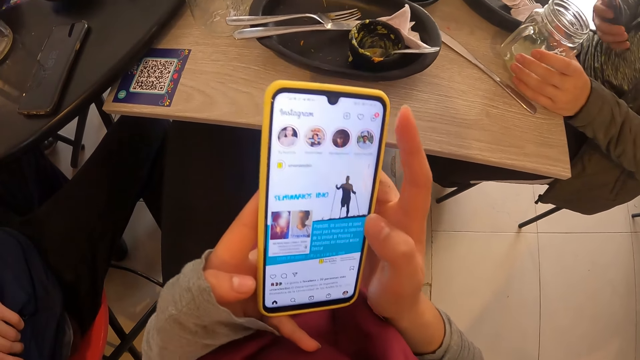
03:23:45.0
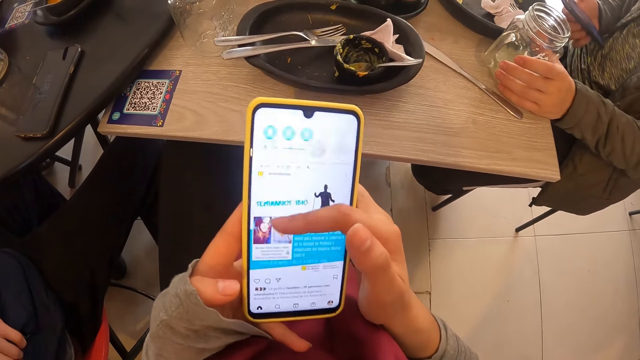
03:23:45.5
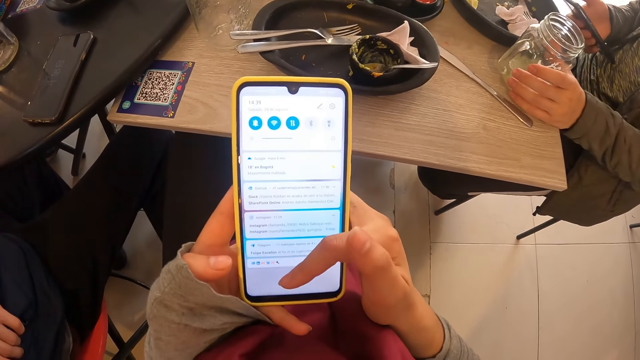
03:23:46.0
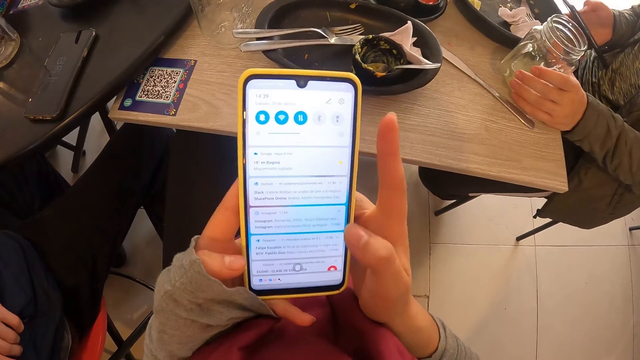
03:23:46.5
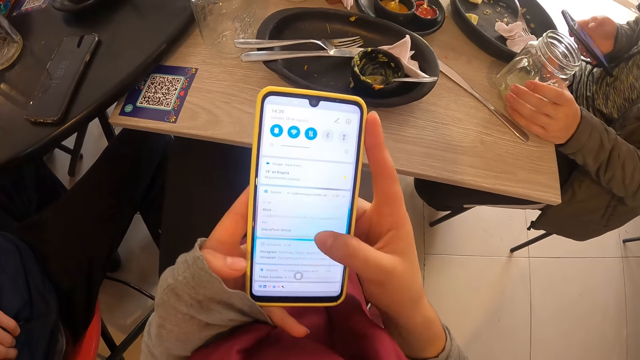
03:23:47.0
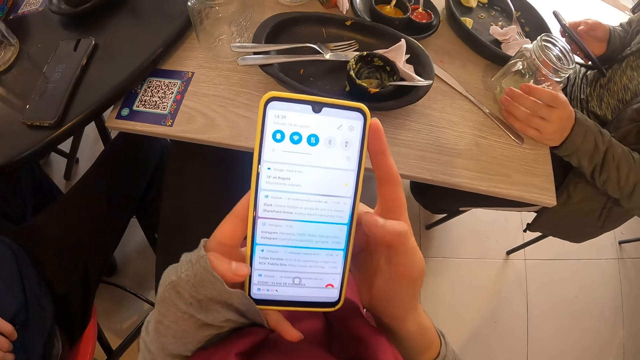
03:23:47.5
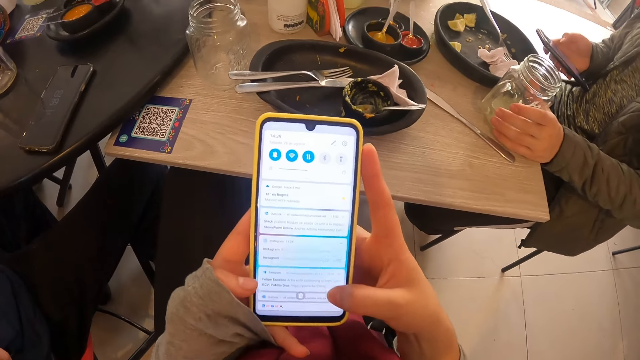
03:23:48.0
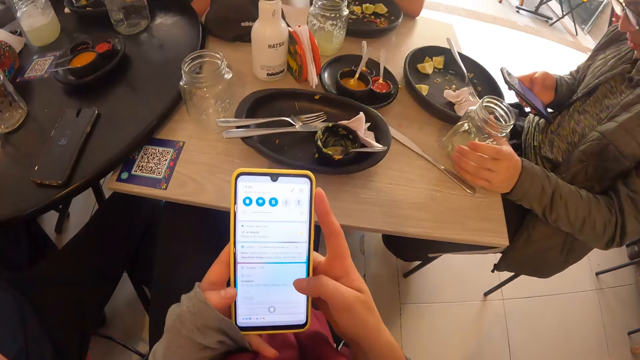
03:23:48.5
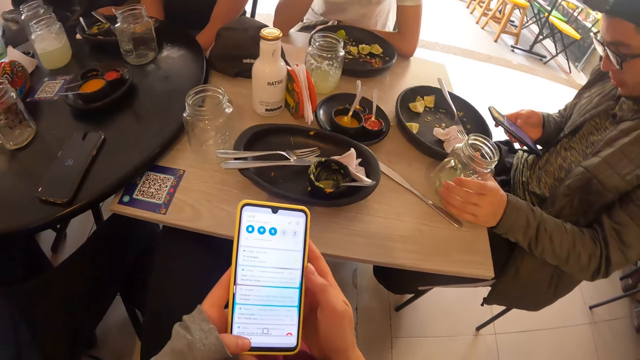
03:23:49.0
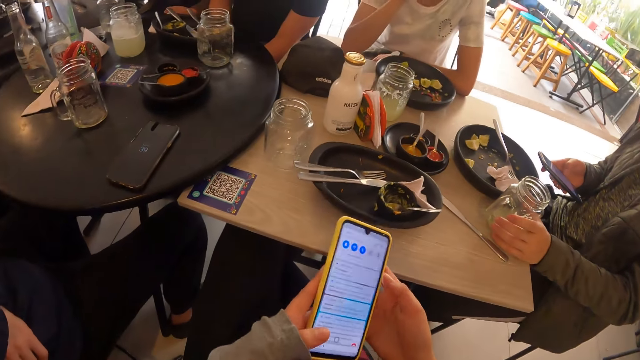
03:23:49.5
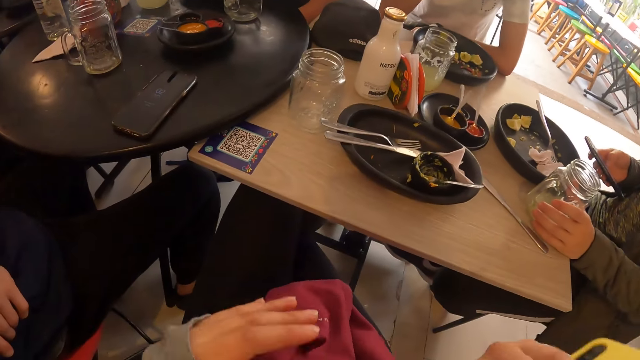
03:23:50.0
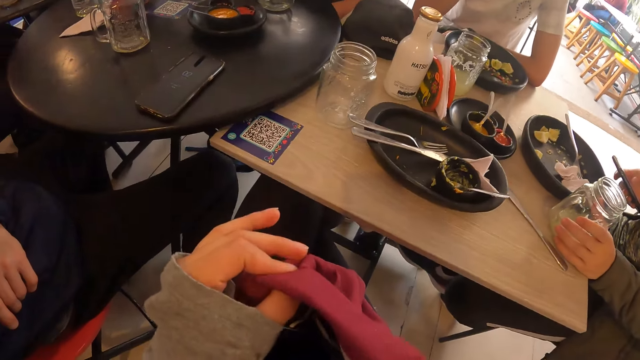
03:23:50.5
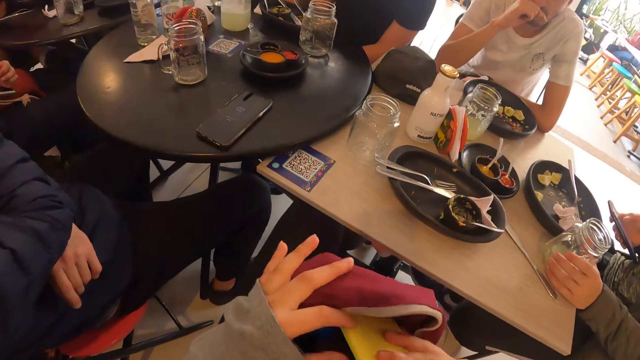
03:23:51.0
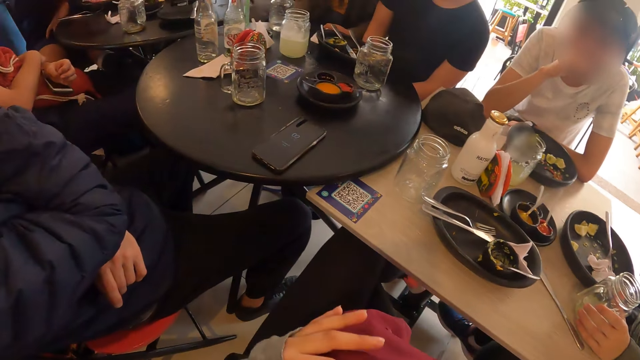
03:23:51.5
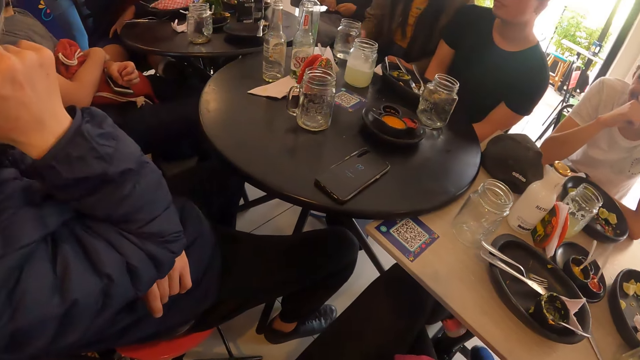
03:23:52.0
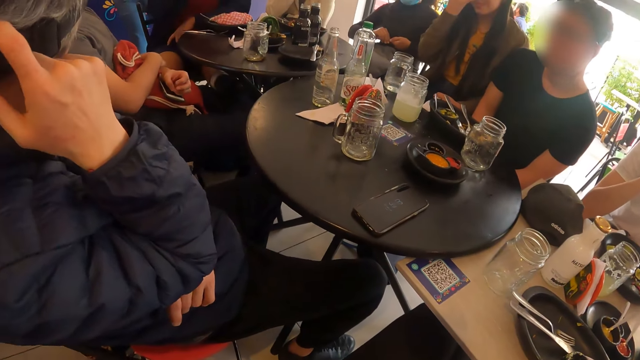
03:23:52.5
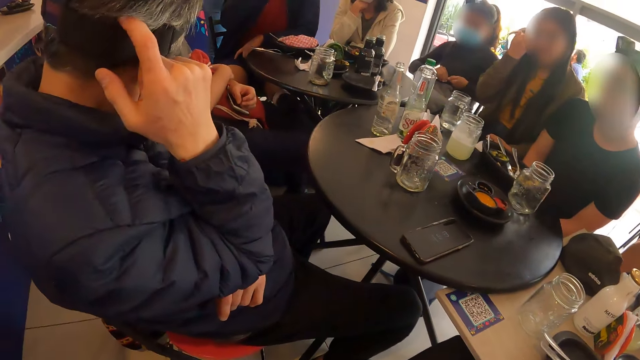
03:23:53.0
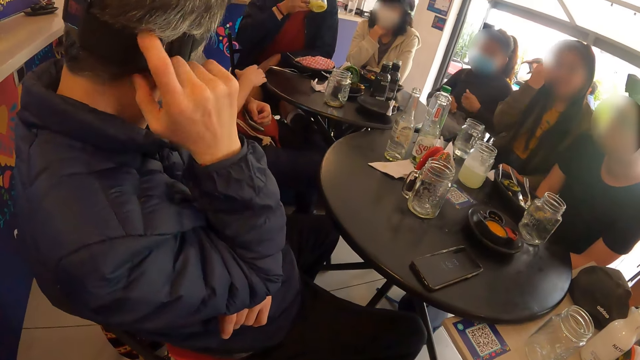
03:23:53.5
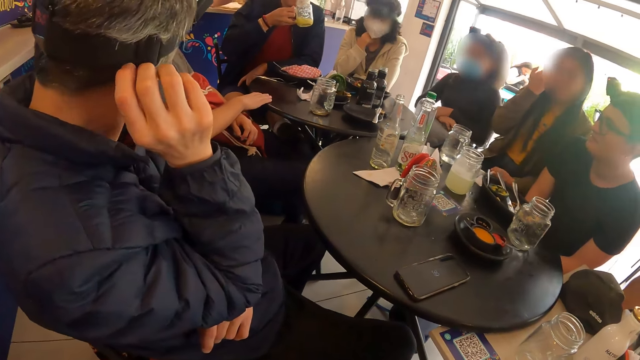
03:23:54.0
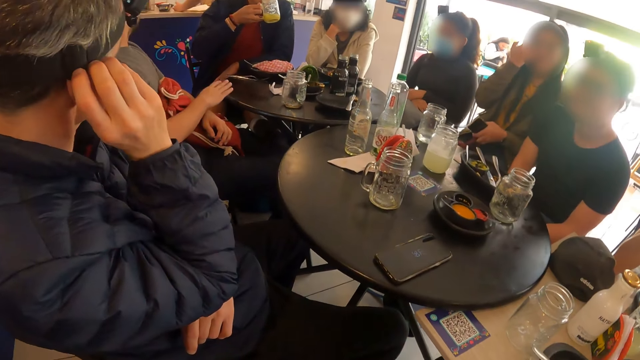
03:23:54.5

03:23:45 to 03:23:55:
The man operates the phone with his right hand. The camera wearer puts the phone in a bag on her lap with her right hand. She opens the bag with her left hand. A woman touches her face with her right hand. Another man scratches his head with his right hand. The camera wearer looks around.

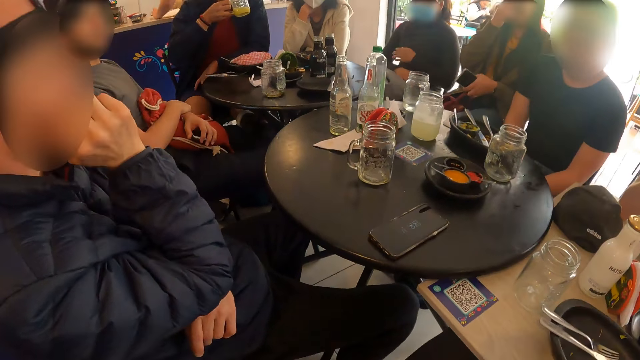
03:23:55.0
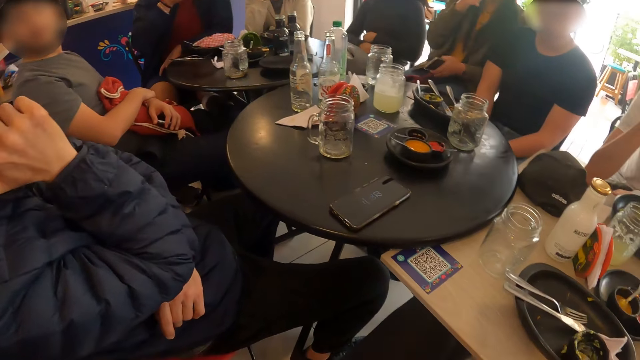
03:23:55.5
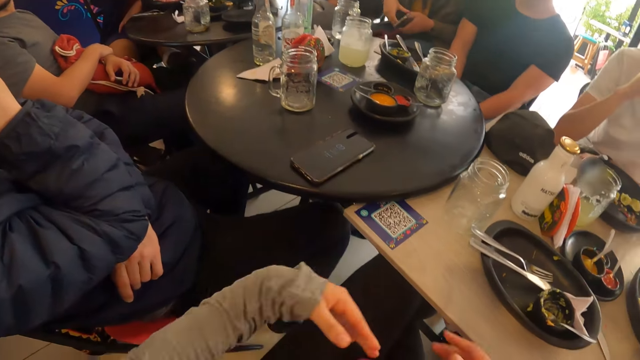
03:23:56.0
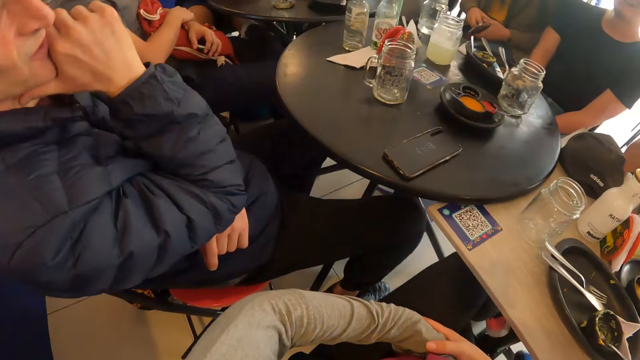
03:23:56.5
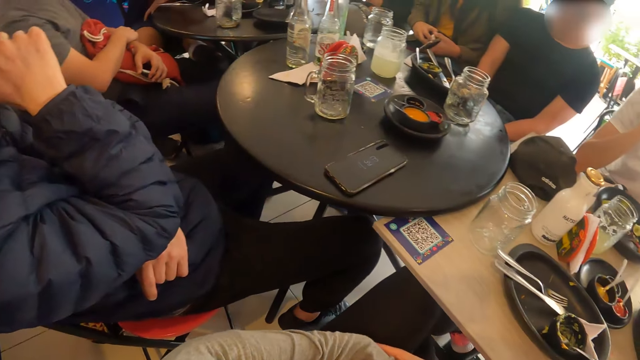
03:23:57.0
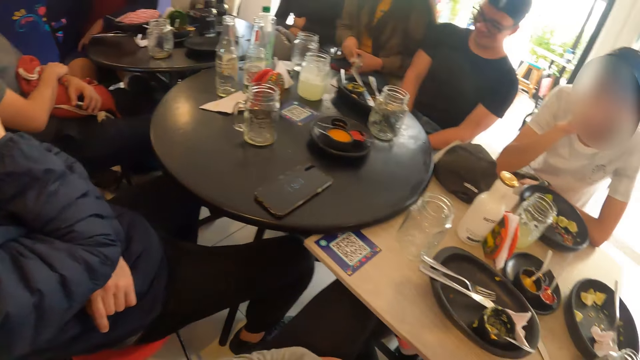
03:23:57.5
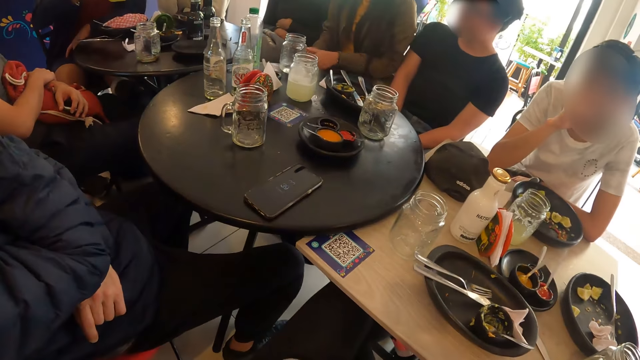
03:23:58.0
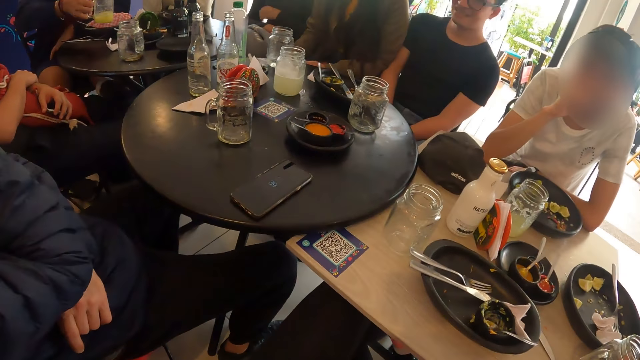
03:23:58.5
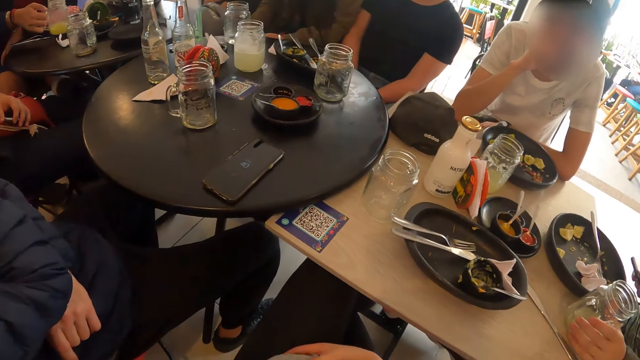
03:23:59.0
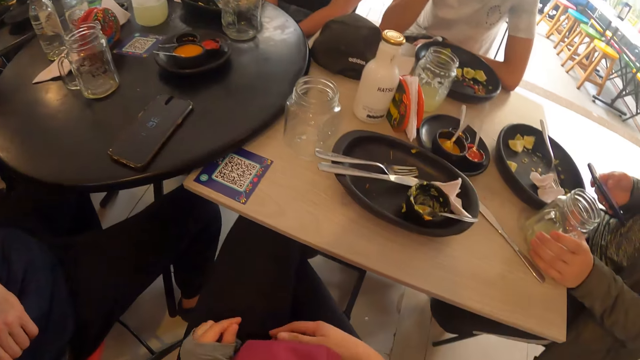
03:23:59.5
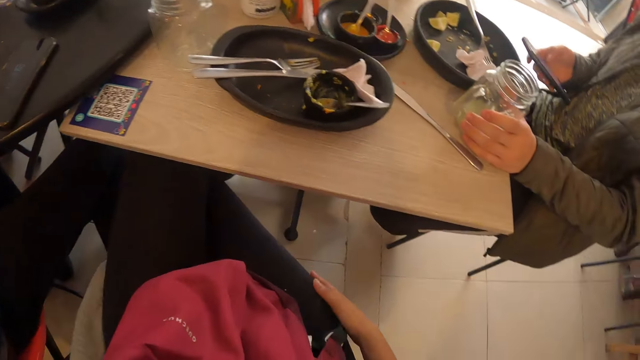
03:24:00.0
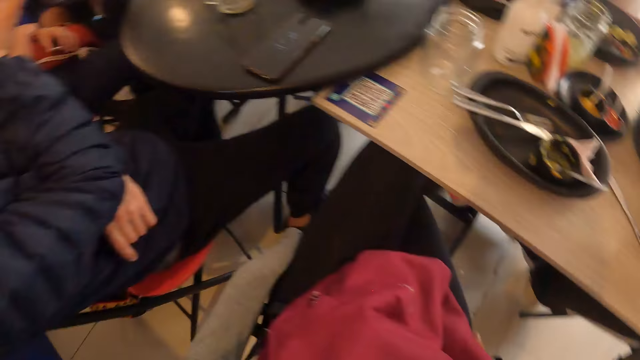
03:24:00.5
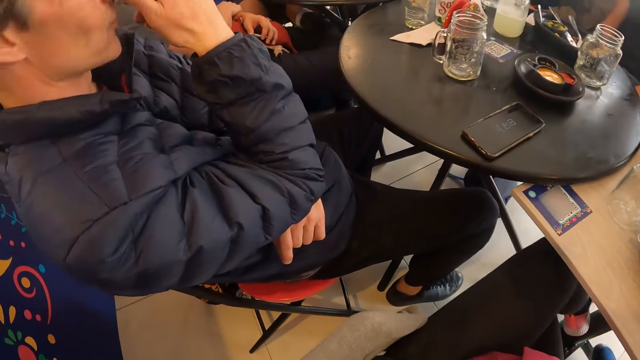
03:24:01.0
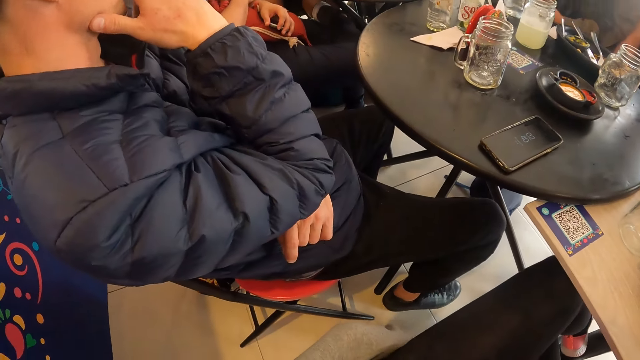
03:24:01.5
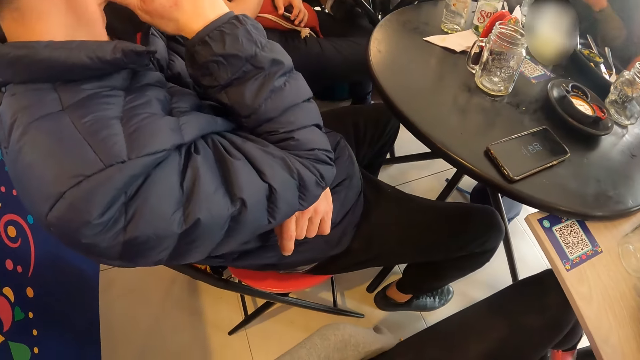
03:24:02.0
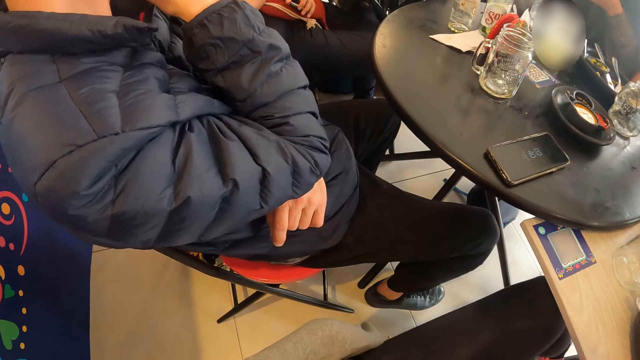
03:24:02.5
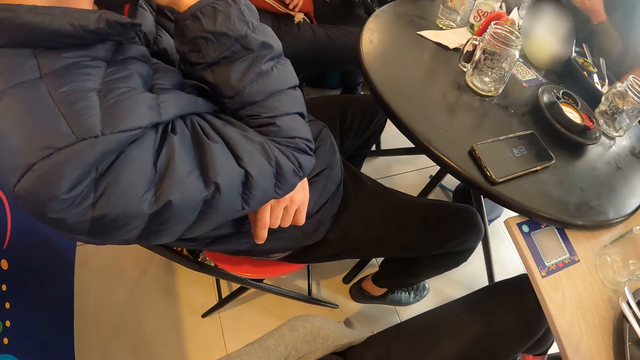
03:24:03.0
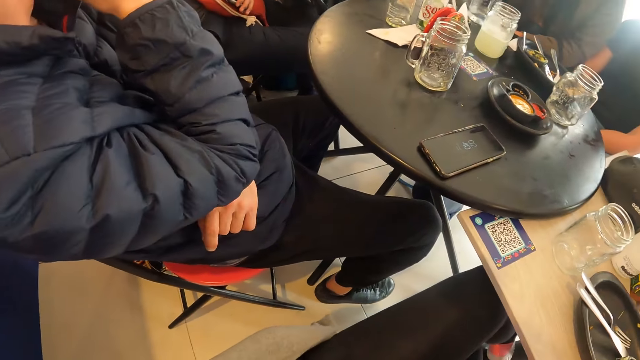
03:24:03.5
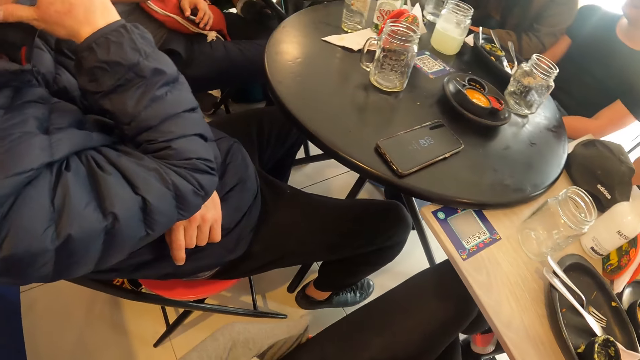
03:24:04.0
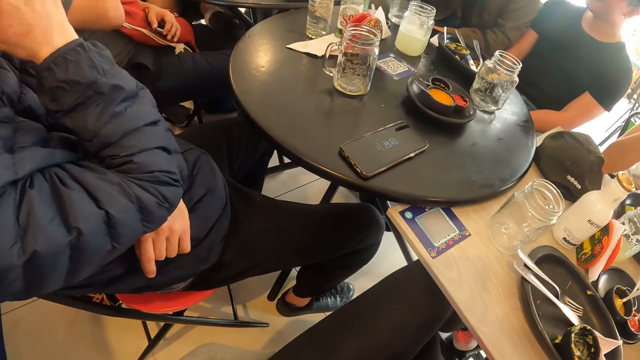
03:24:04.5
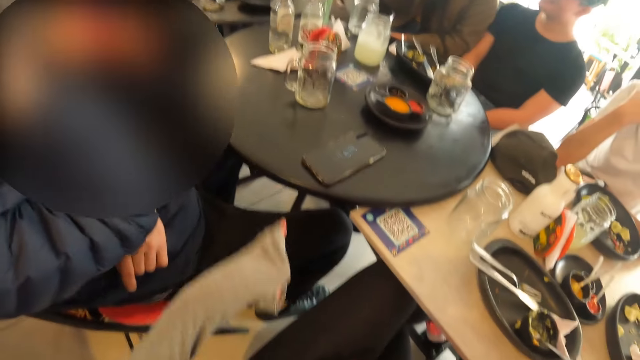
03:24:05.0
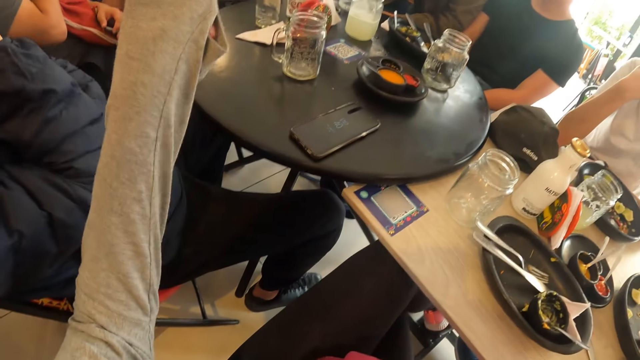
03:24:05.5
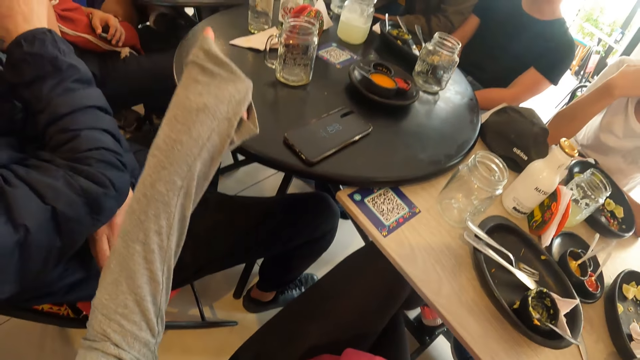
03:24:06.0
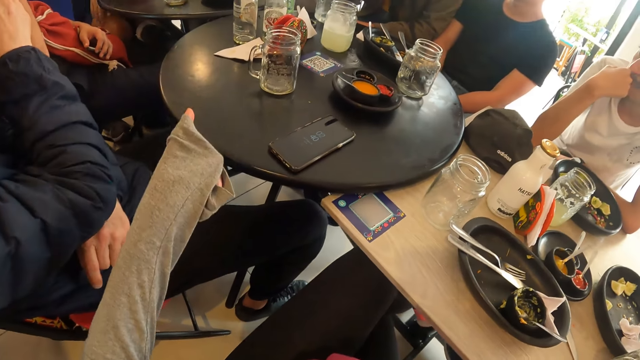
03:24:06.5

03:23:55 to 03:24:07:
The man interacts with the camera wearer. The camera wearer holds her left hand with her right hand. The woman passes a phone from her left hand to her right hand. Another man drops a cup on a table with his right hand. The camera wearer grabs her lap with both hands. She interacts with a group of people and gesticulates with both hands.
